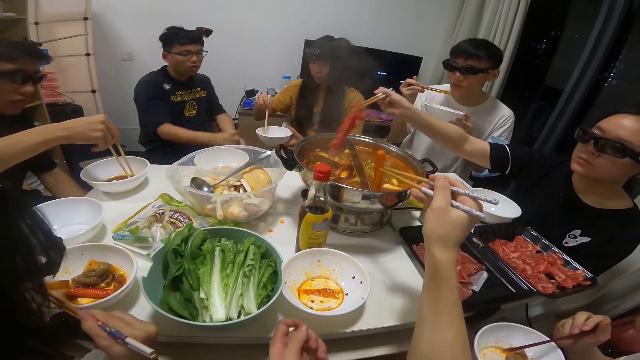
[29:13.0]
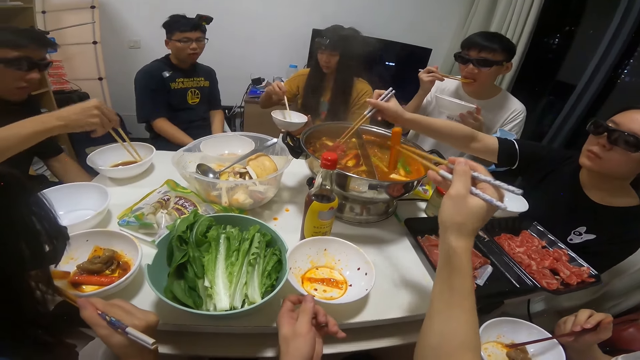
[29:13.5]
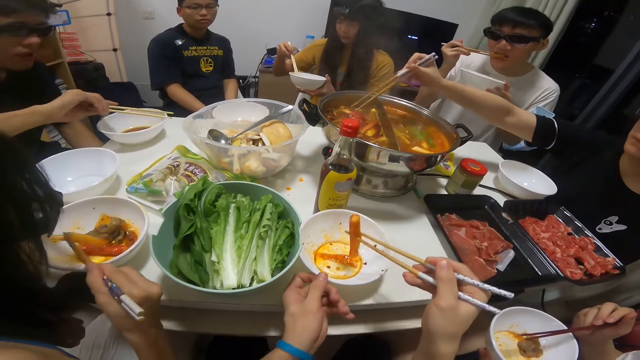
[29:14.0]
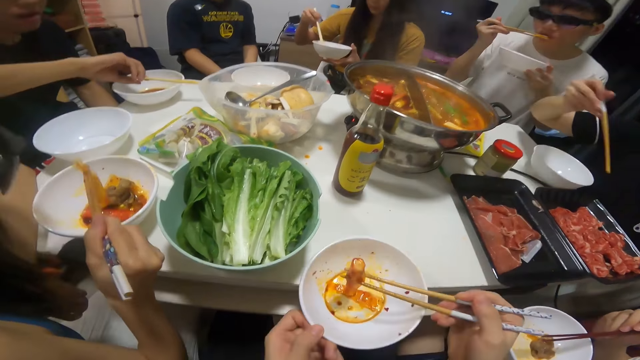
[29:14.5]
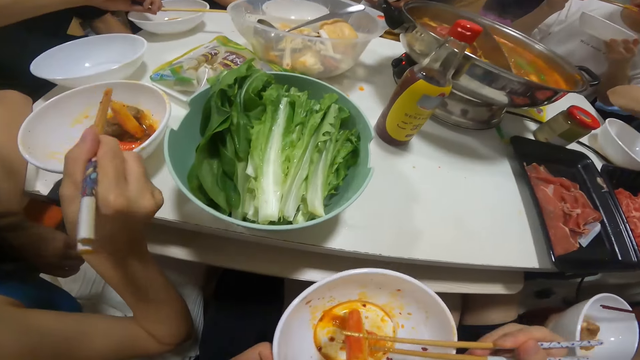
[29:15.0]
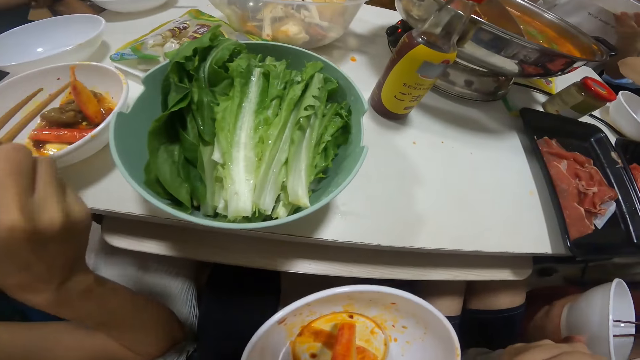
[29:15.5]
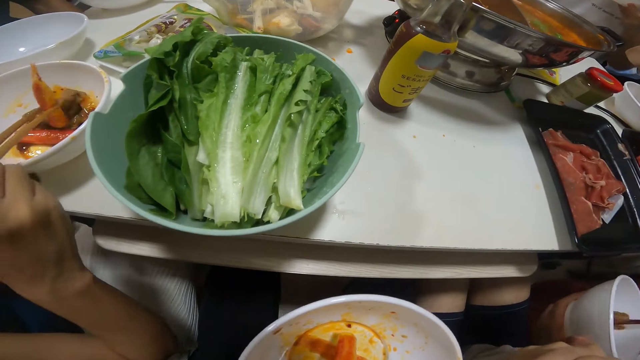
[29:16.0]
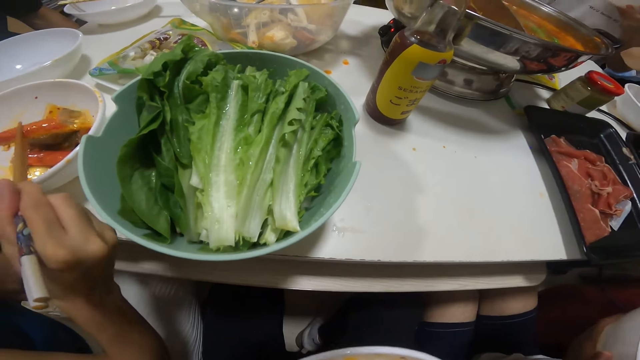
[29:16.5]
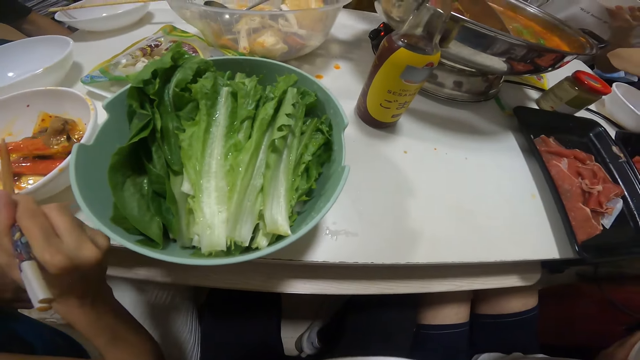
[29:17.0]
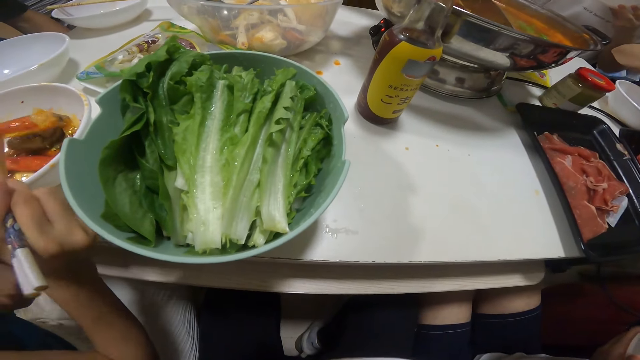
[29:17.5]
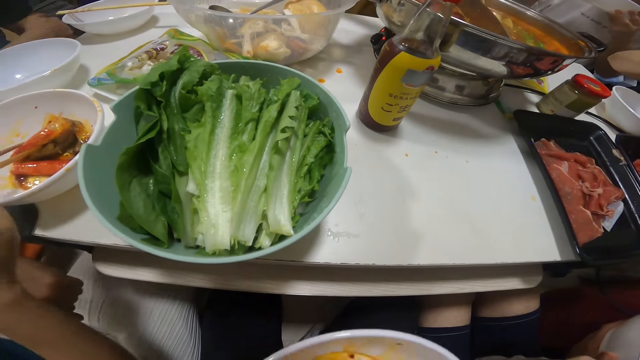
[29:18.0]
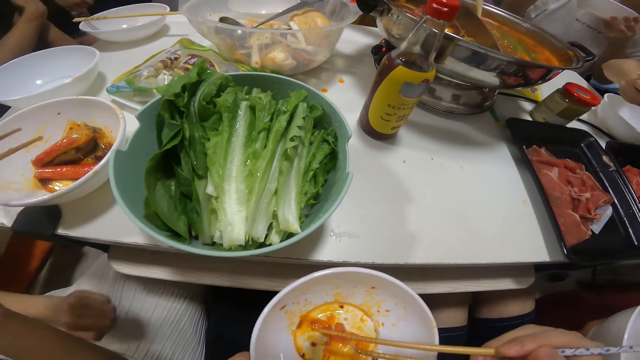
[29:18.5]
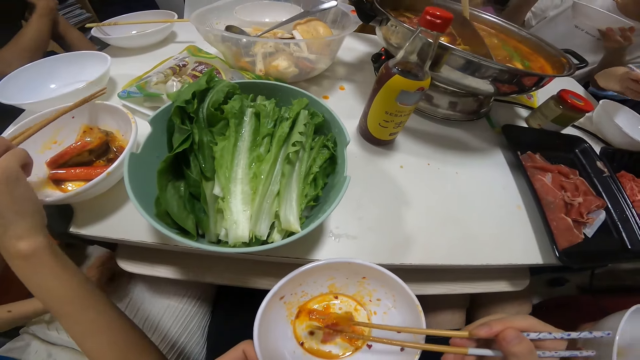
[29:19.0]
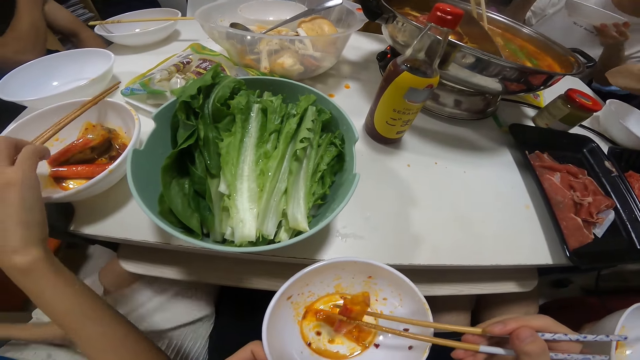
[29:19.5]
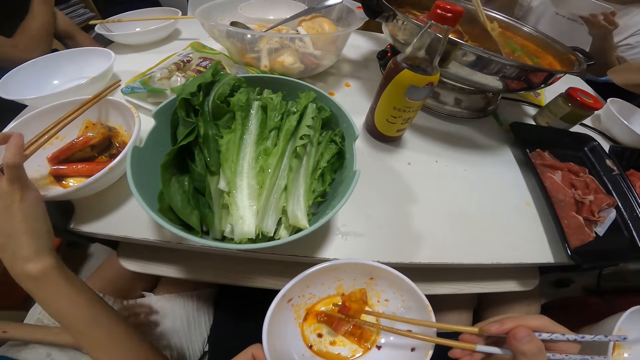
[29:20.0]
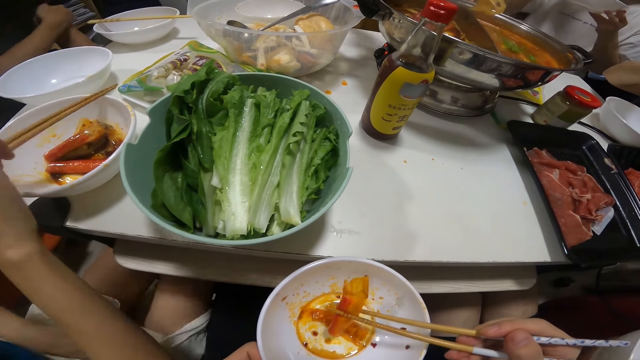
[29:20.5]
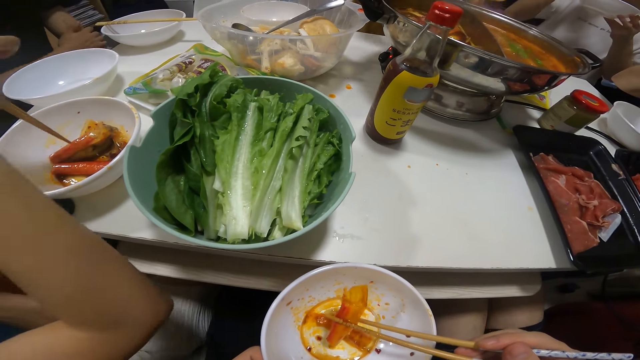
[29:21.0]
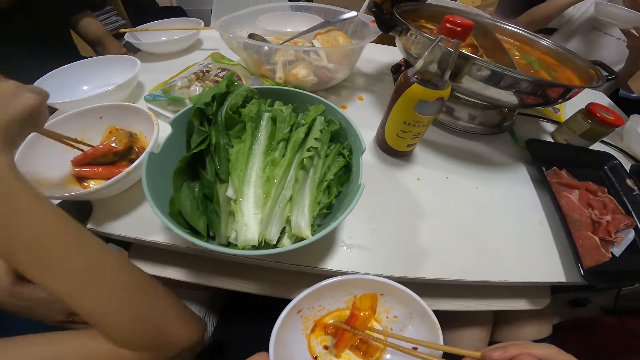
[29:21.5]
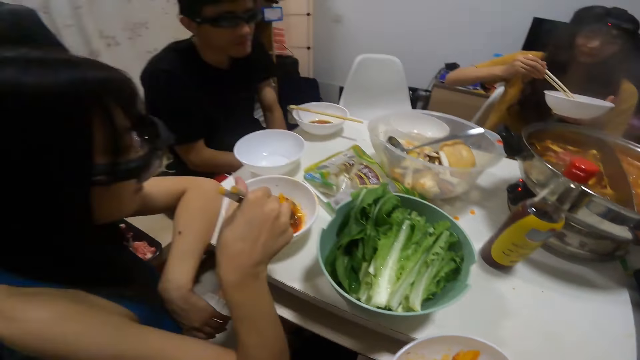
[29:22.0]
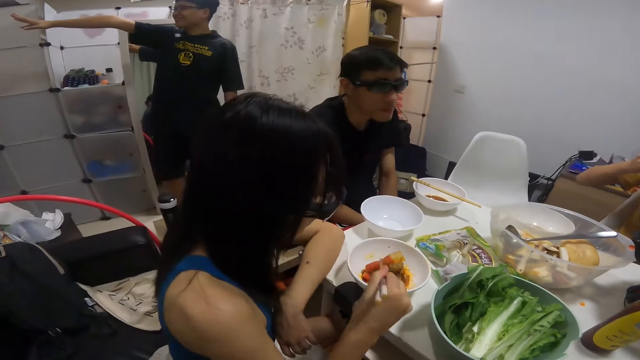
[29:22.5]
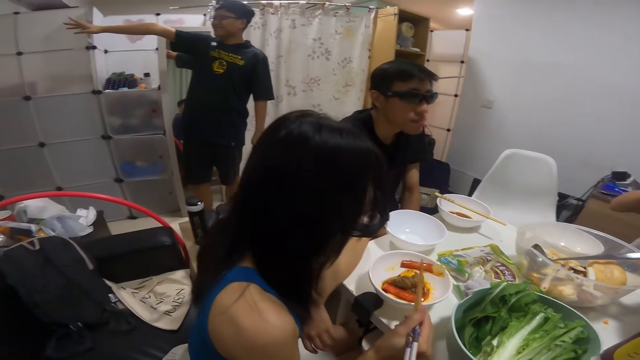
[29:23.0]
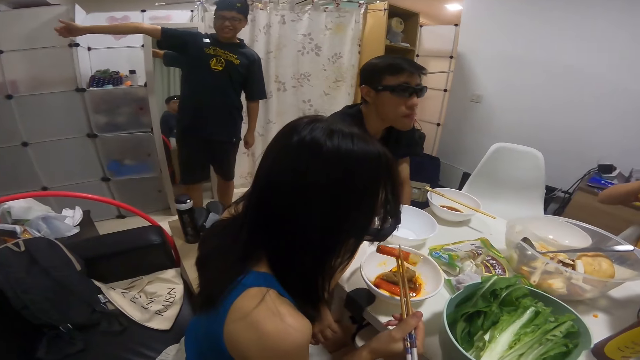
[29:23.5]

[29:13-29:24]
A woman drops the raw meat into the big soup bowl on the table with the pair of chopsticks in her right hand. A man drops the pair of chopsticks in his right hand on his plate on the table. The camera wearer drops the sausage into her plate on the table with the pair of chopsticks in her right hand. She eats the sausage in her plate with the pair of chopsticks in her right hand. Another woman drops the pair of chopsticks in her right hand on her plate on the table. A third woman picks a biscuit from the big soup bowl on the table with the pair of chopsticks in her right hand.
